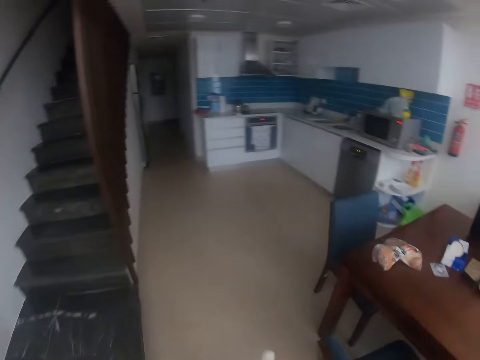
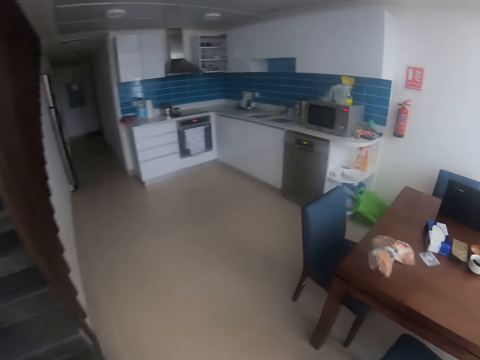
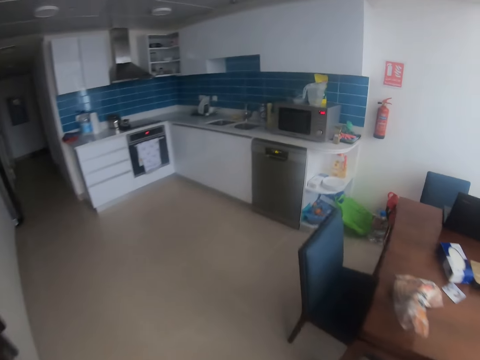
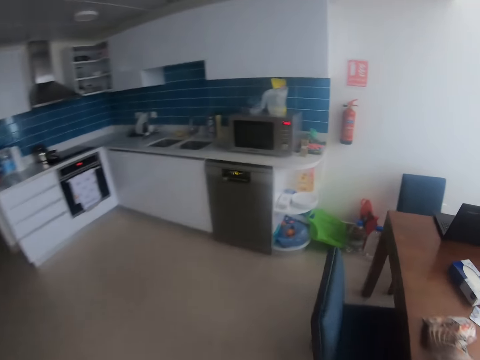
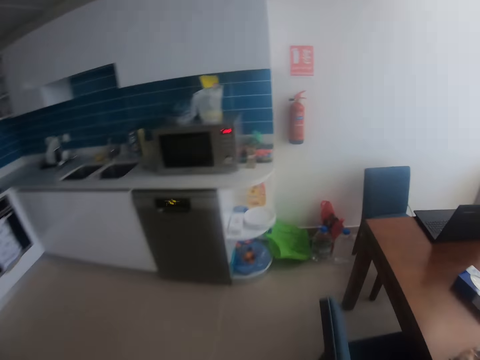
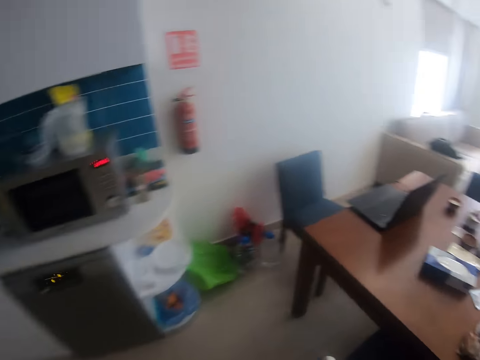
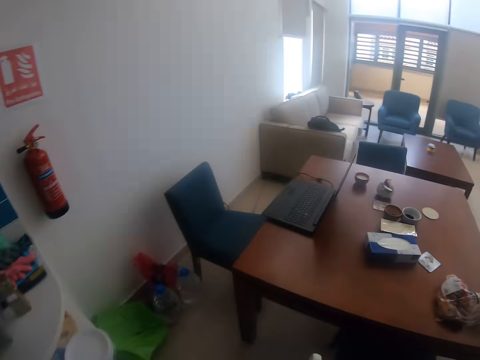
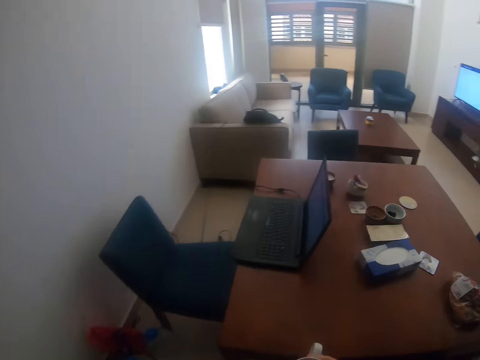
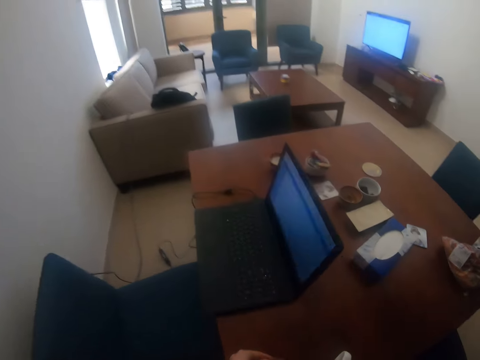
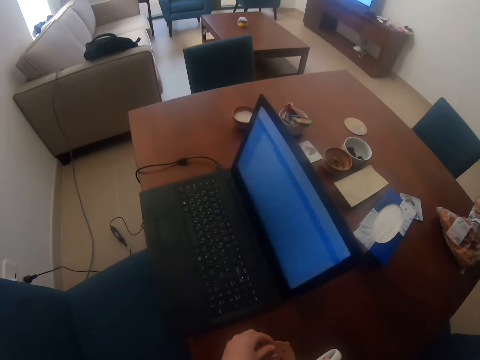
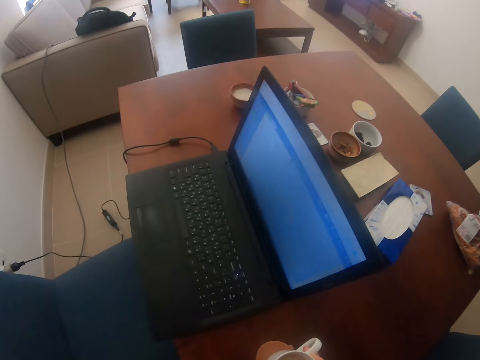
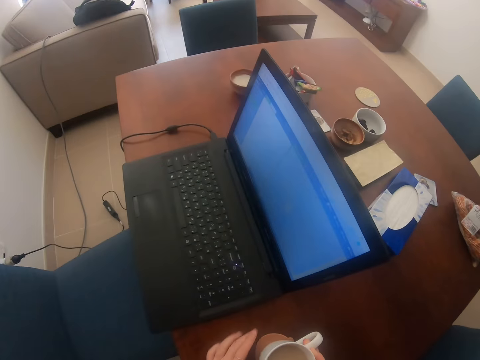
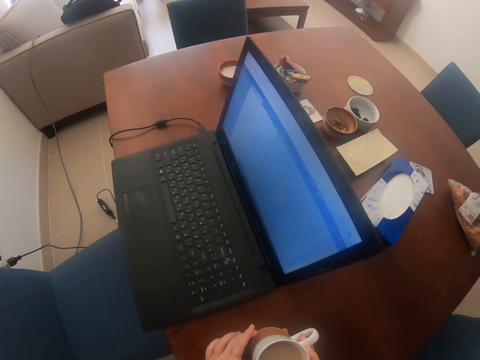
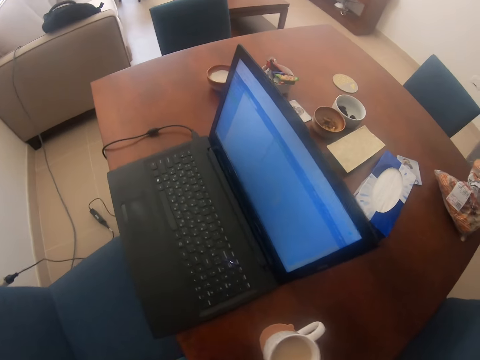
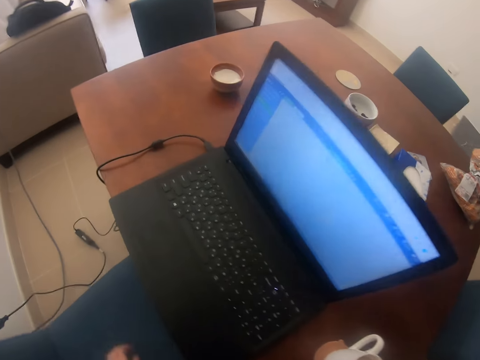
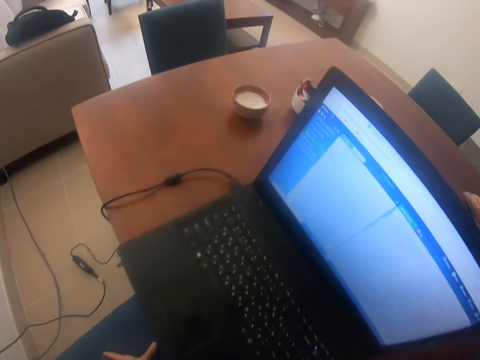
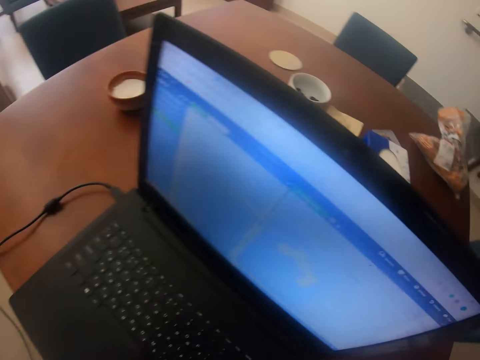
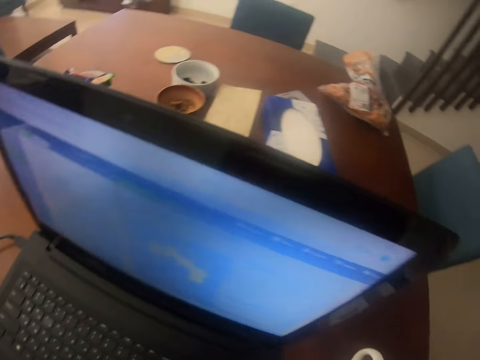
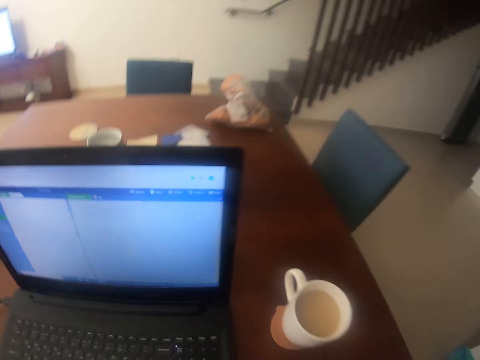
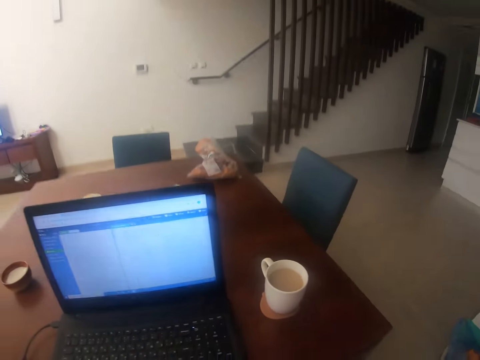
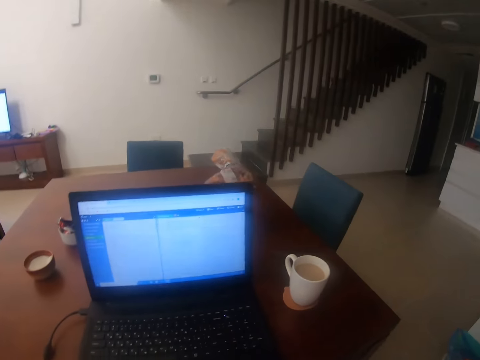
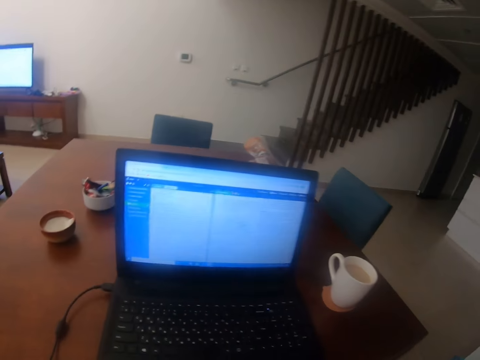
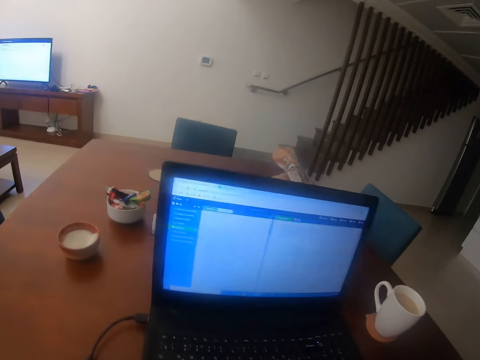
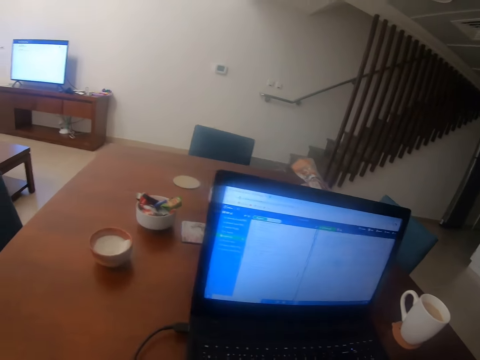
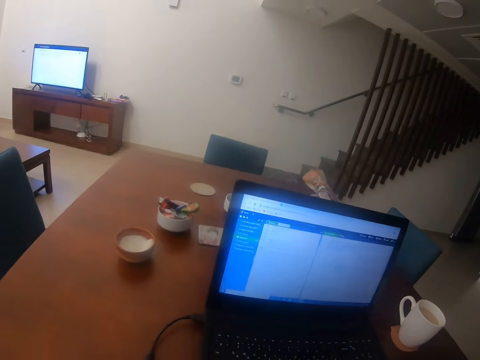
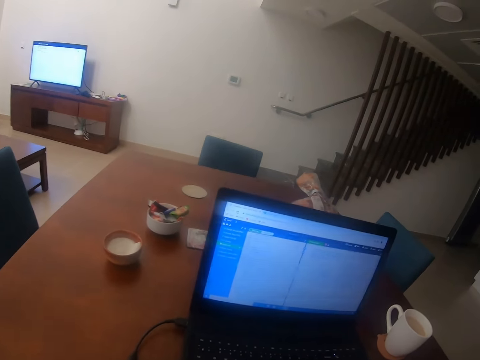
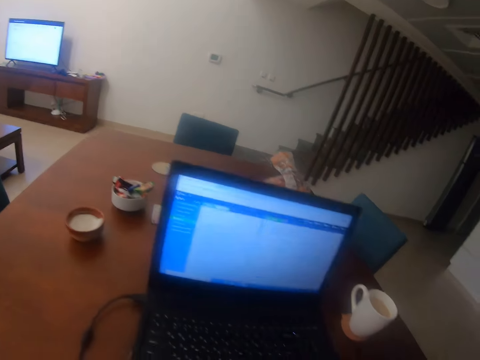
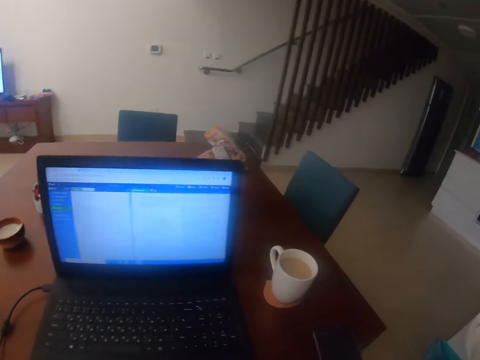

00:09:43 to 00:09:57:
The camera wearer puts the tea cup down. They sit down on the chair.

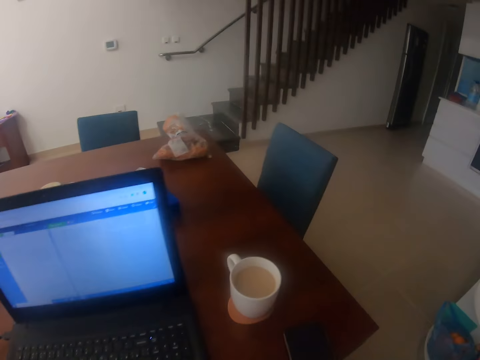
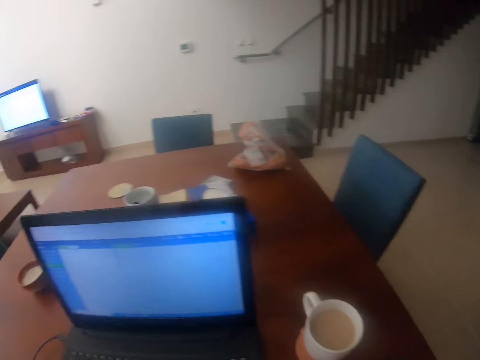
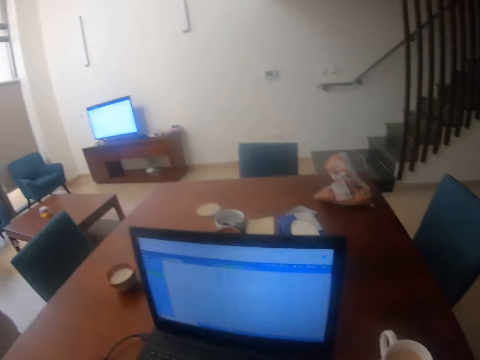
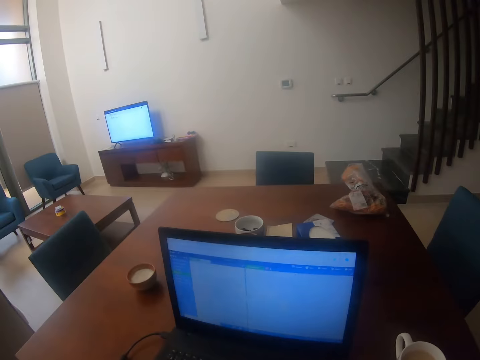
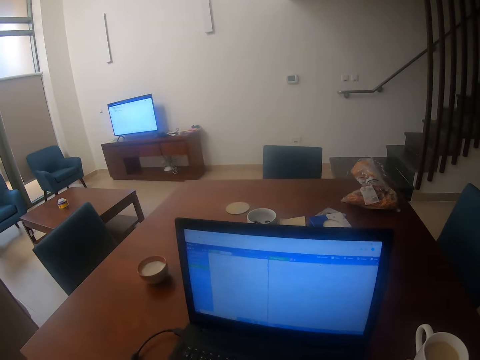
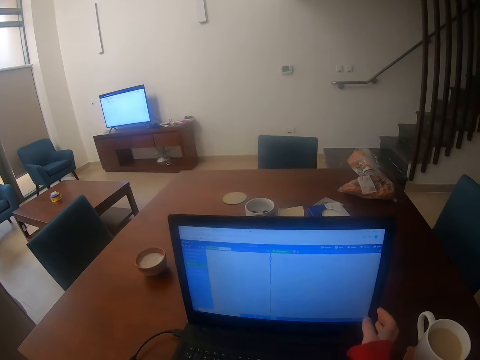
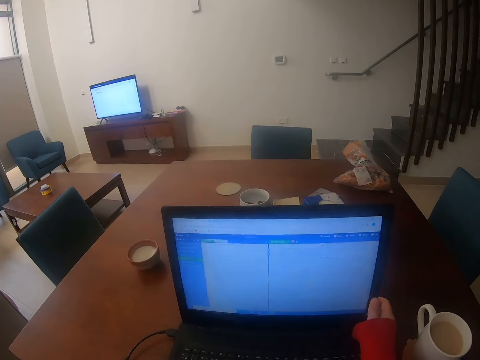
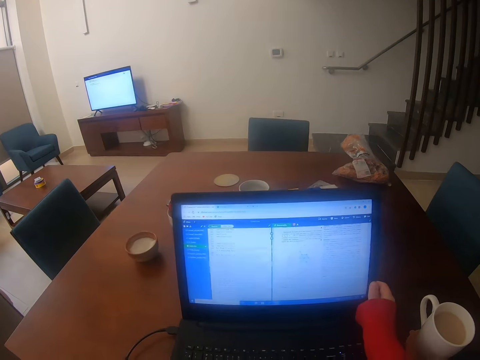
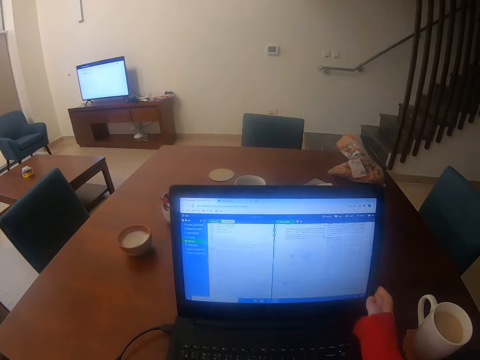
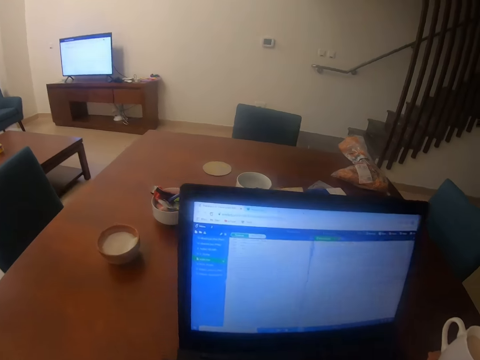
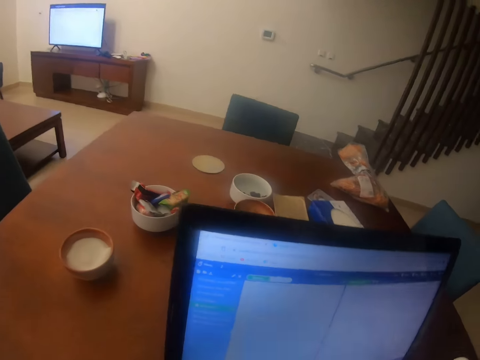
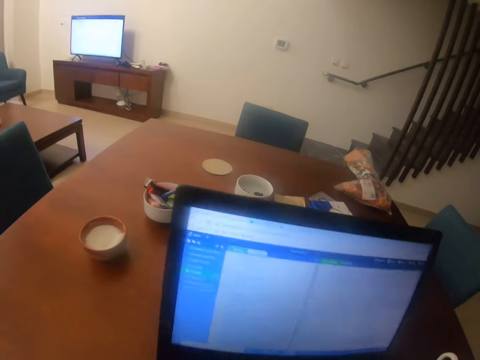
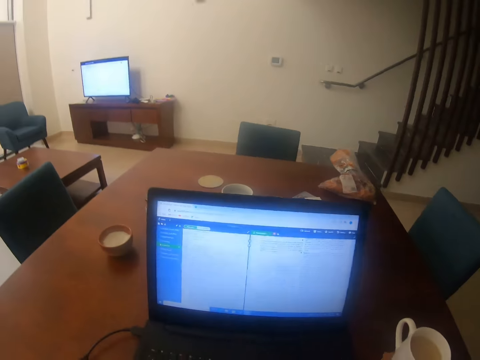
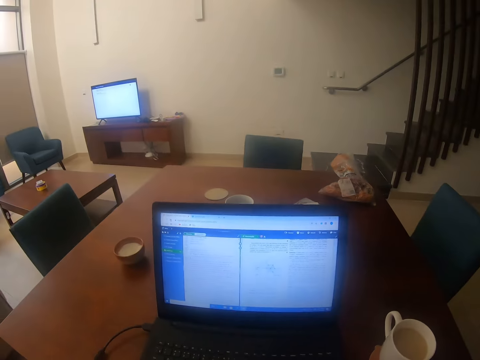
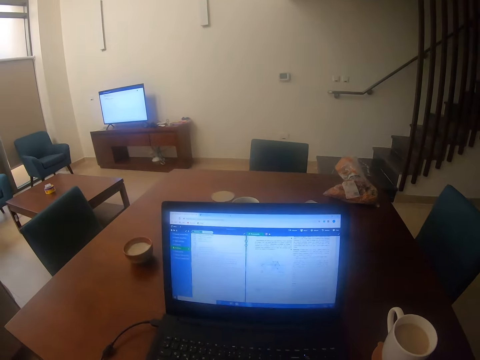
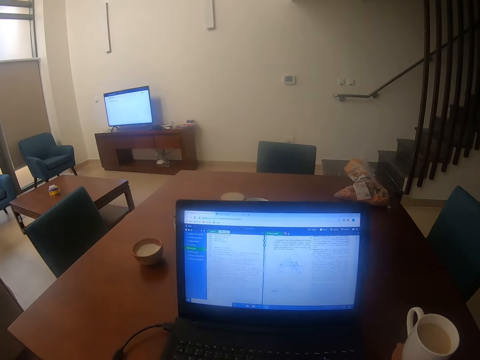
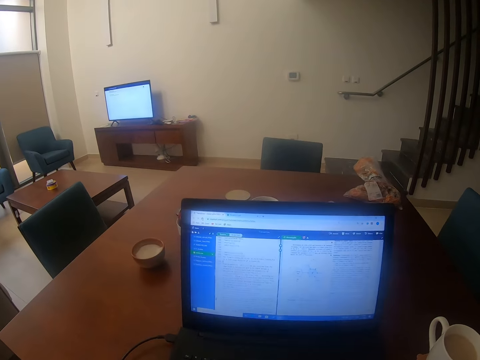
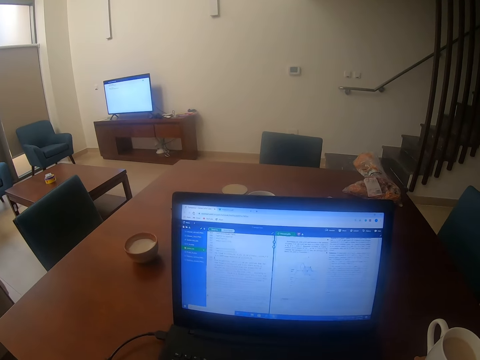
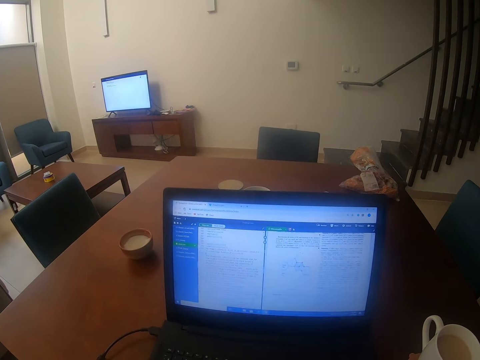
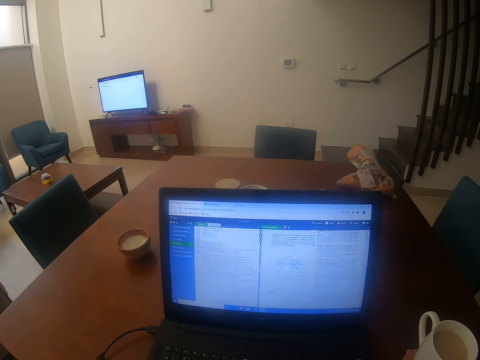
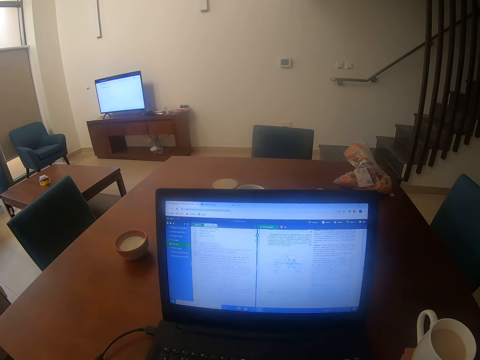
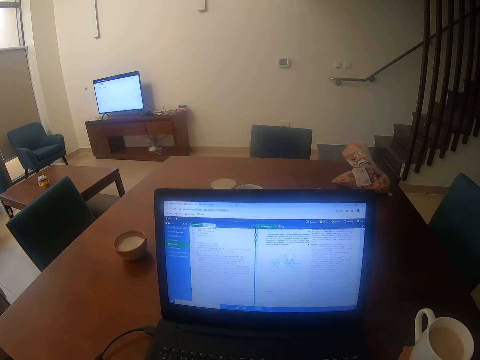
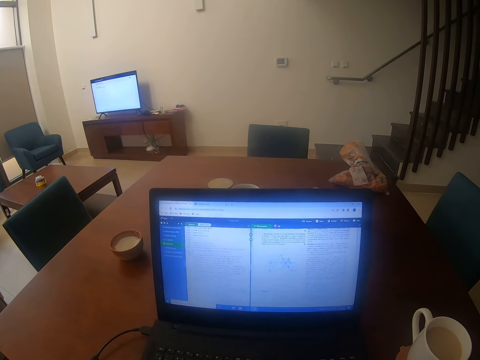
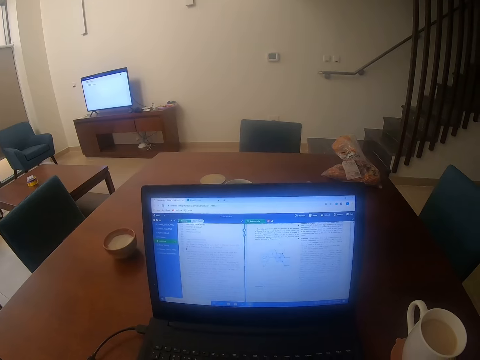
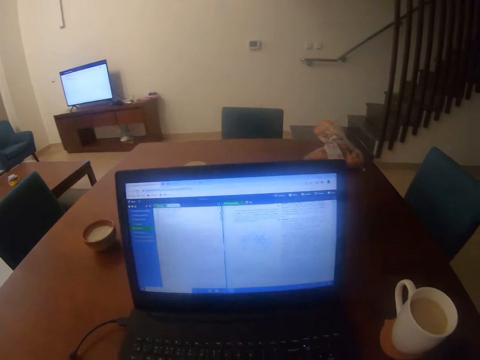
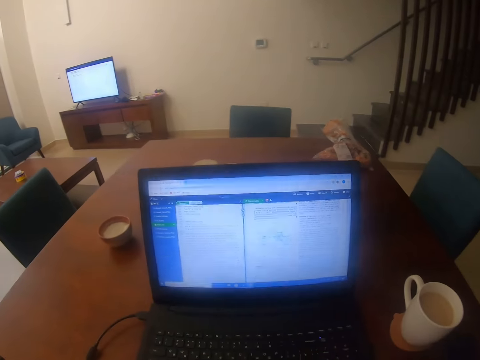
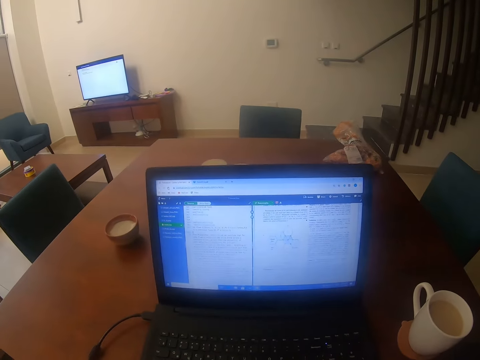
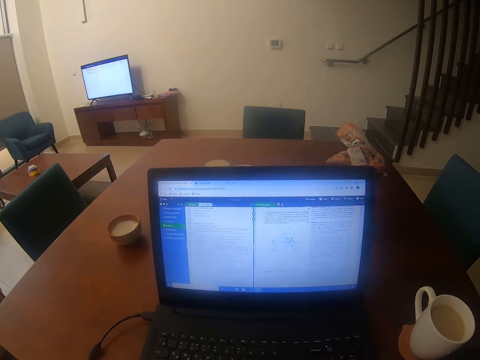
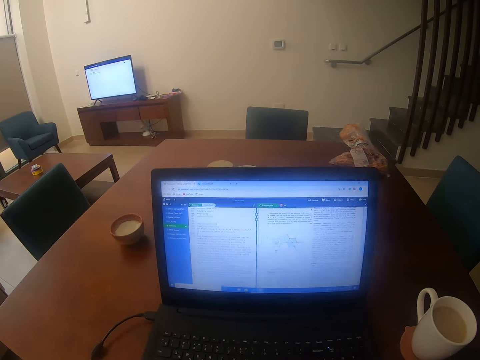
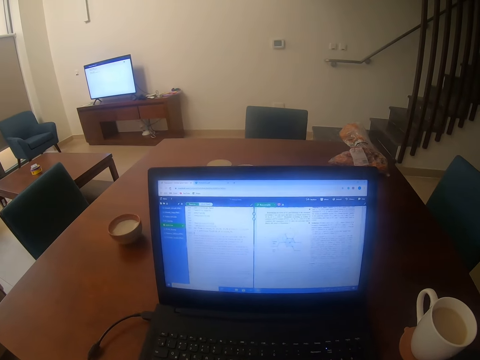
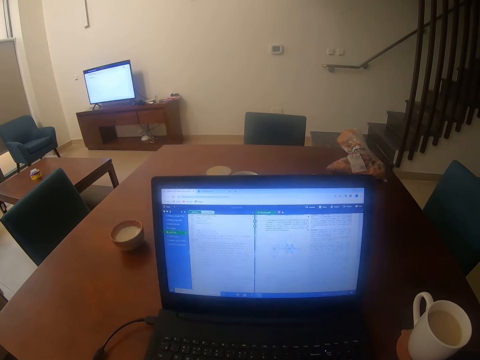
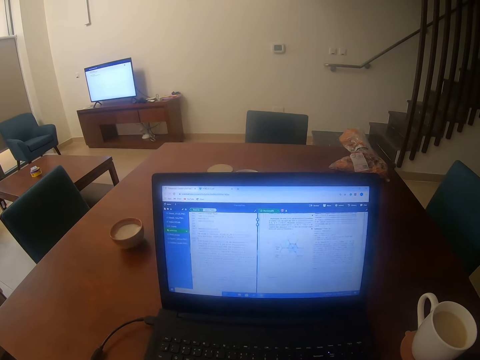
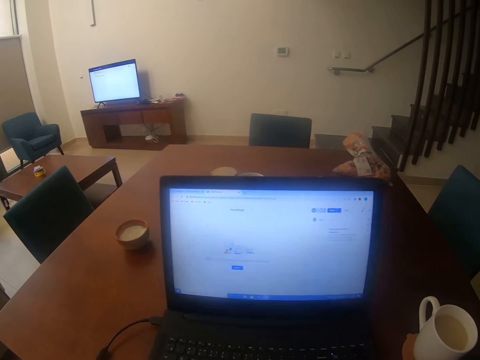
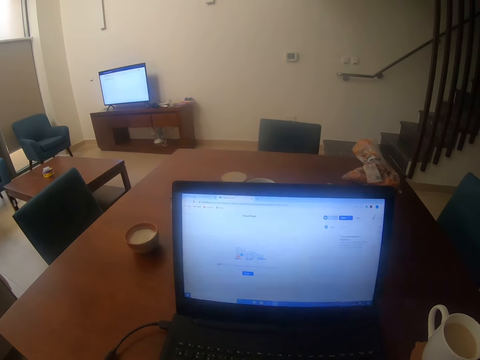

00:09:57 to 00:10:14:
The camera wearer bends the laptop. They adjust the laptop. They use the laptop.
